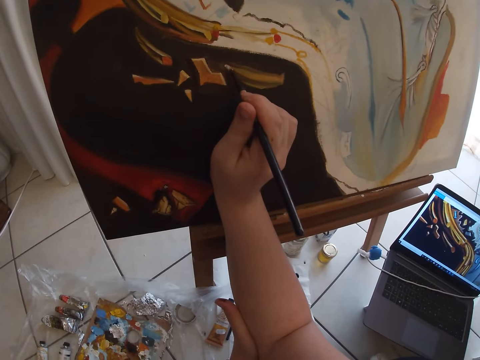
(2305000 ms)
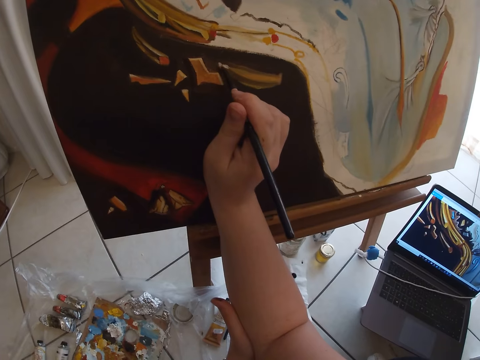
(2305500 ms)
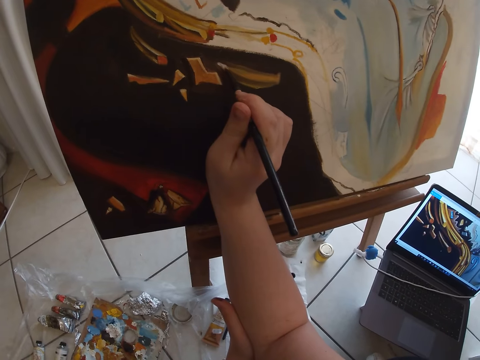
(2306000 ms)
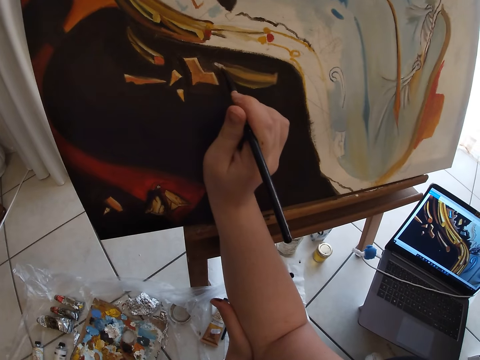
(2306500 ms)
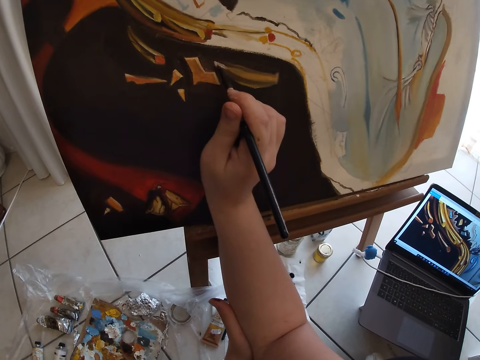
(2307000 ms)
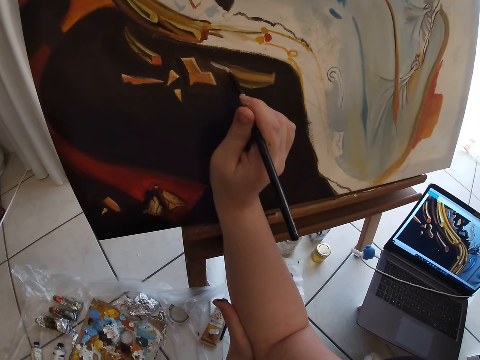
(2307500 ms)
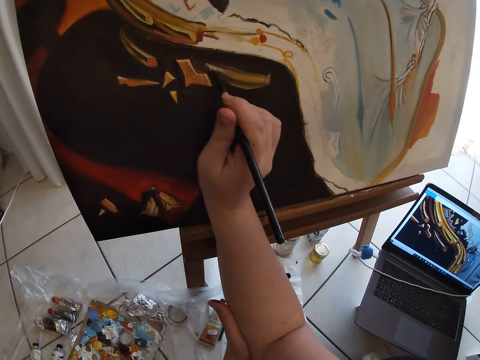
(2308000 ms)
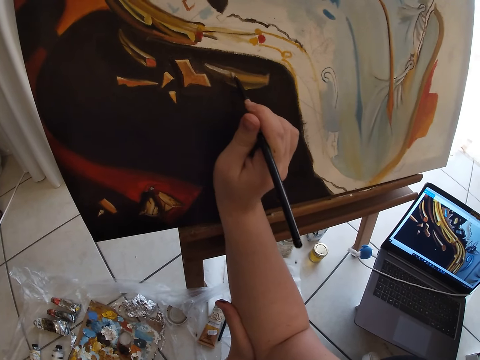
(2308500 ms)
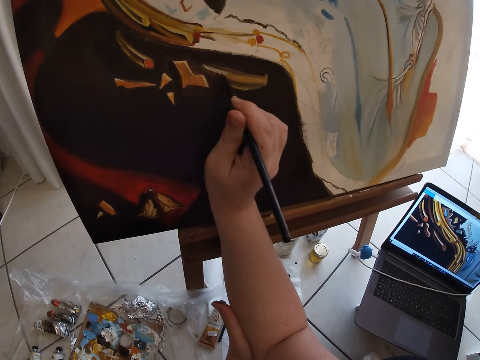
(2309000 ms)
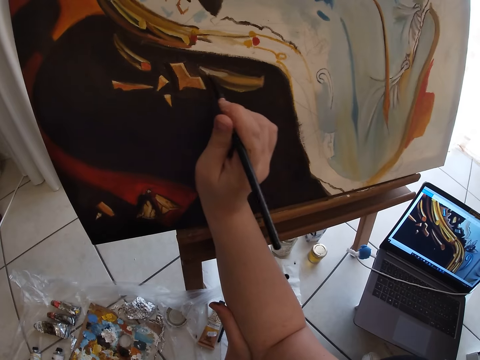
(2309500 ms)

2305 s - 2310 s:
The camera wearer paints the canvas with the paintbrush in his right hand.

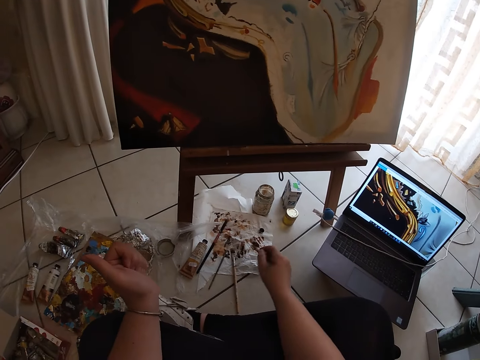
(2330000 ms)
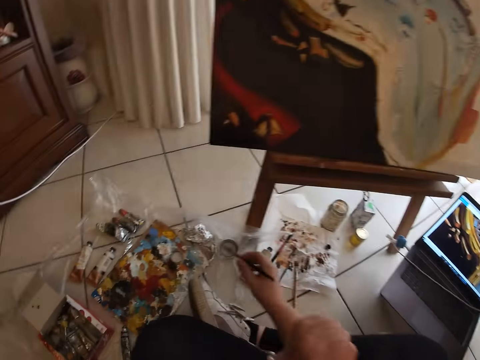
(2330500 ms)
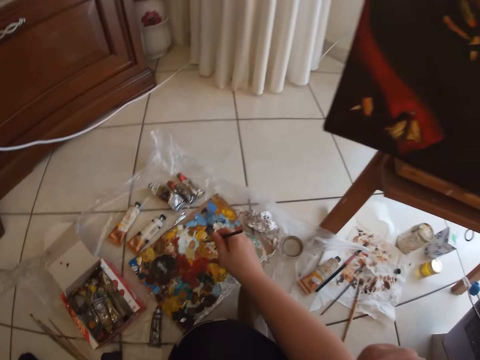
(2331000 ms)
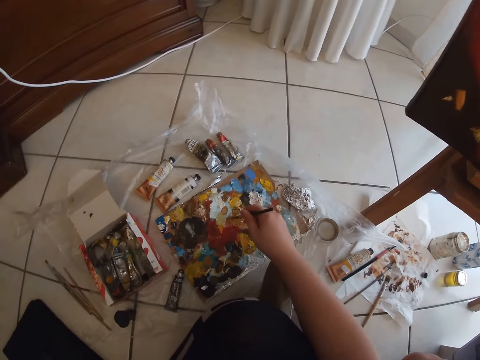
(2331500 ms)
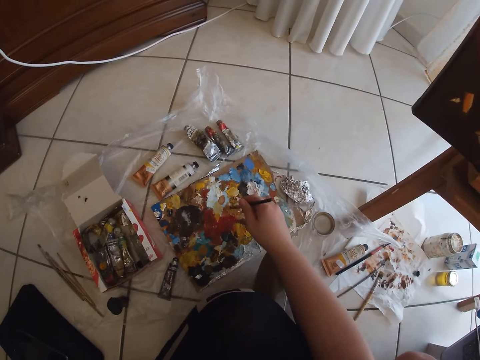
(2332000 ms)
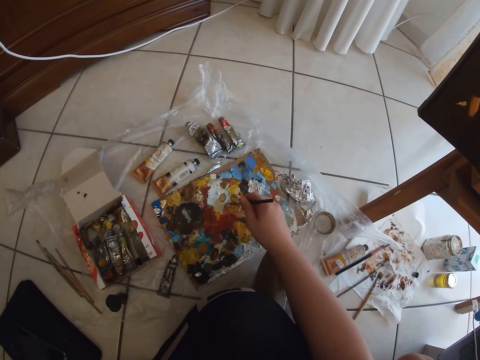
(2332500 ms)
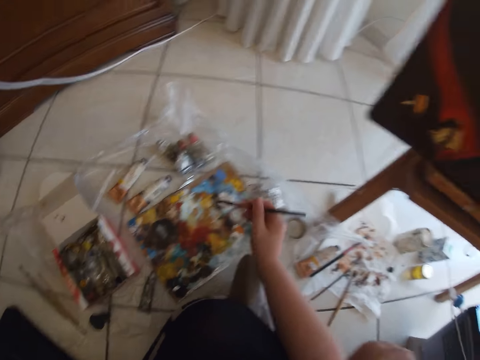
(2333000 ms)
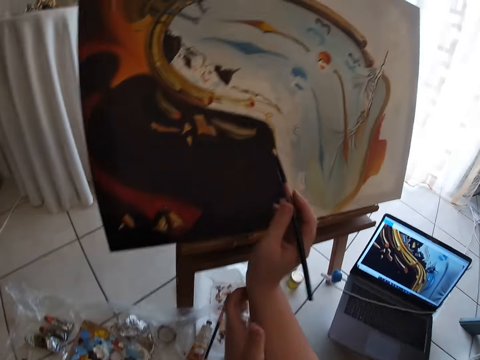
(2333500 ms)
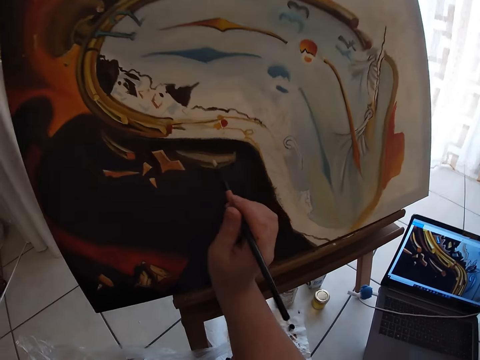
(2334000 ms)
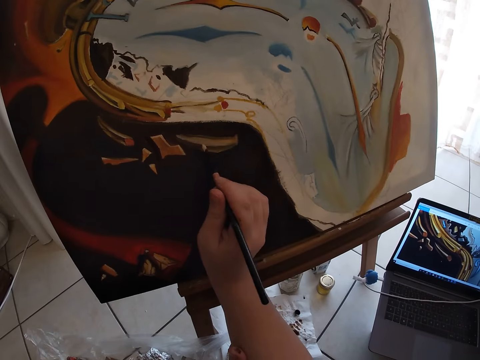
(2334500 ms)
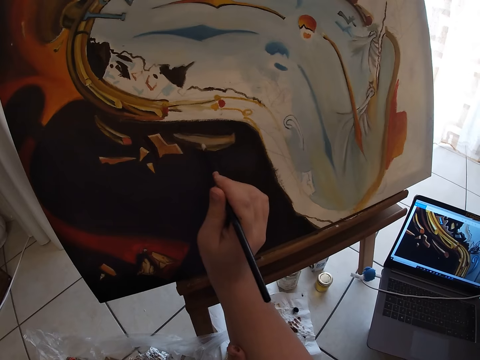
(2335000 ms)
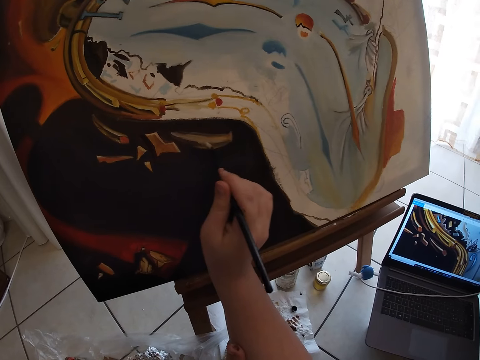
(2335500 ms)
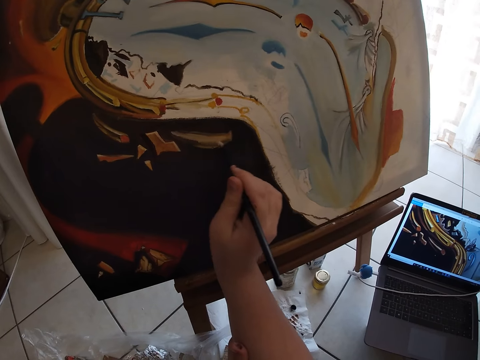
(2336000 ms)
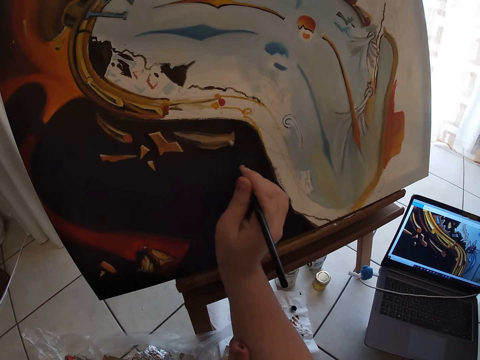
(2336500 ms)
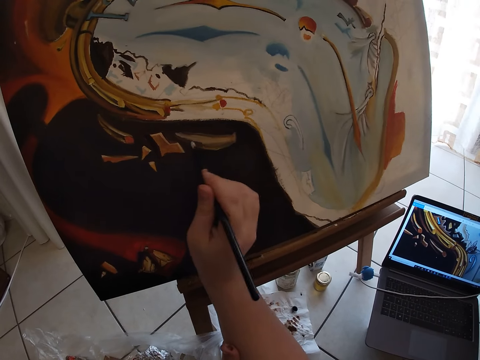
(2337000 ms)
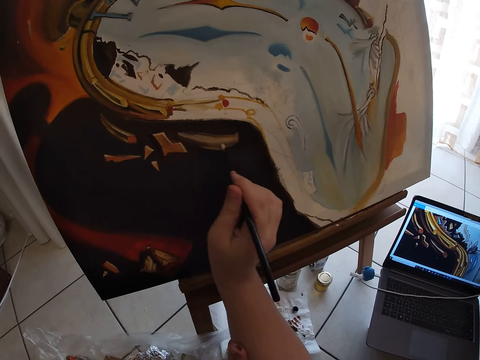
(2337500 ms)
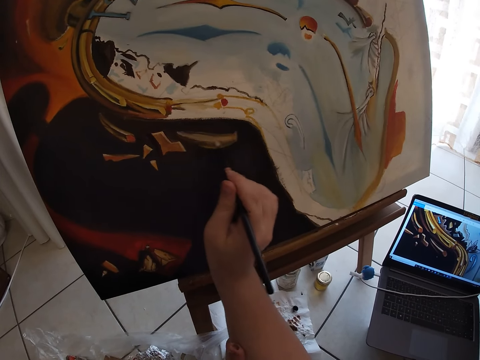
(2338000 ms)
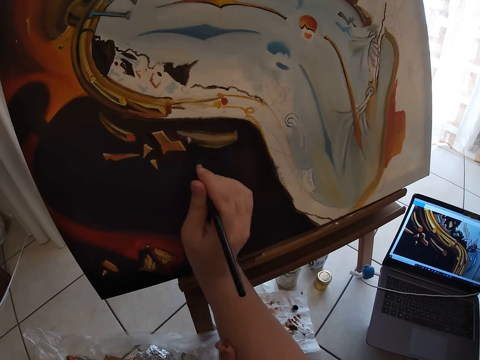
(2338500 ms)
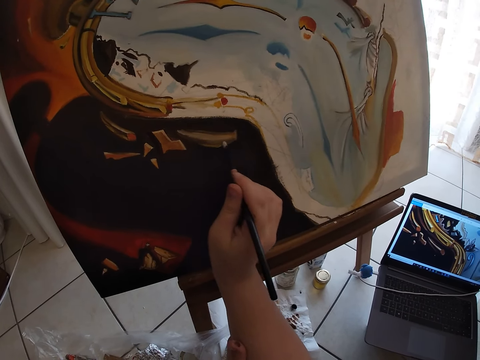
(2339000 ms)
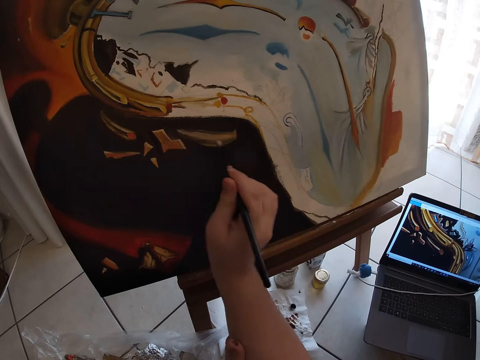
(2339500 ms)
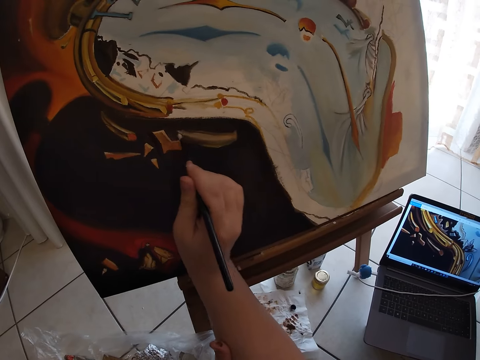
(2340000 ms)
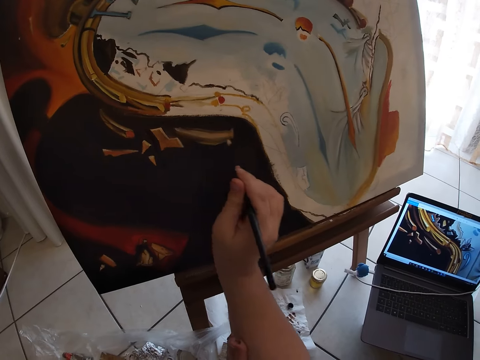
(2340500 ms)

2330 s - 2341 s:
The camera wearer takes paint from the paint board on the ground with the paintbrush in his right hand. He paints the canvas with the paintbrush in his right hand.

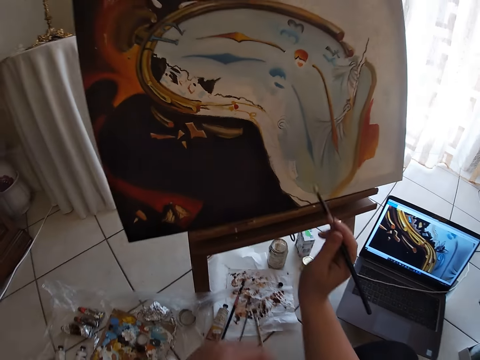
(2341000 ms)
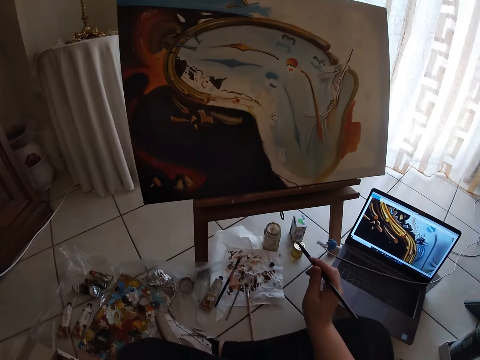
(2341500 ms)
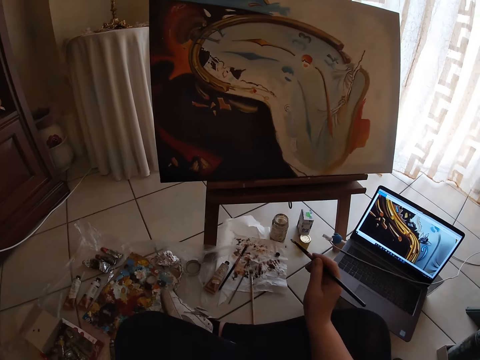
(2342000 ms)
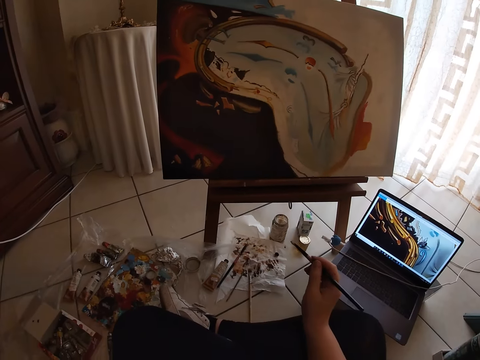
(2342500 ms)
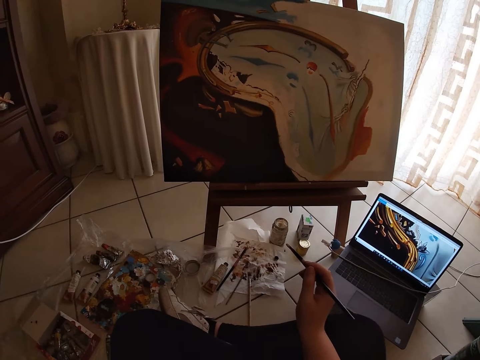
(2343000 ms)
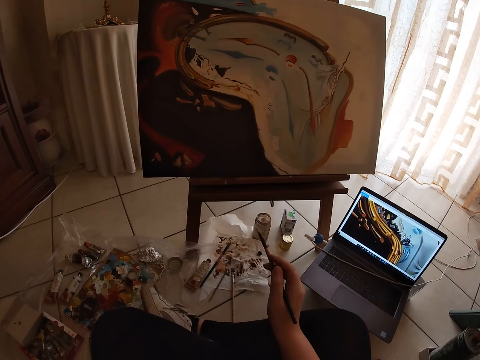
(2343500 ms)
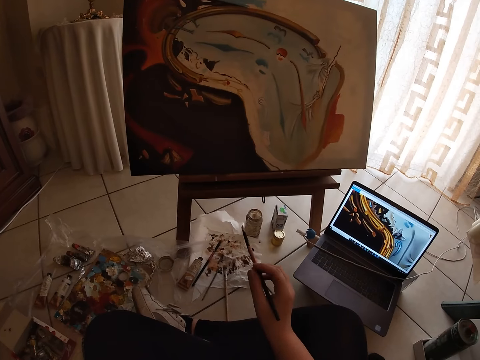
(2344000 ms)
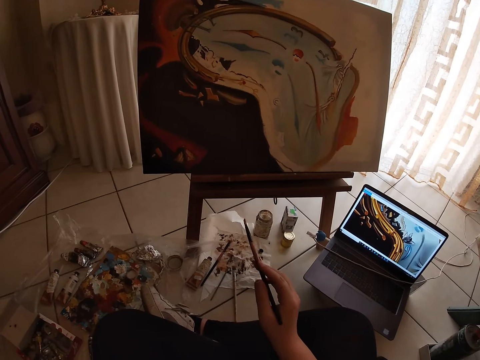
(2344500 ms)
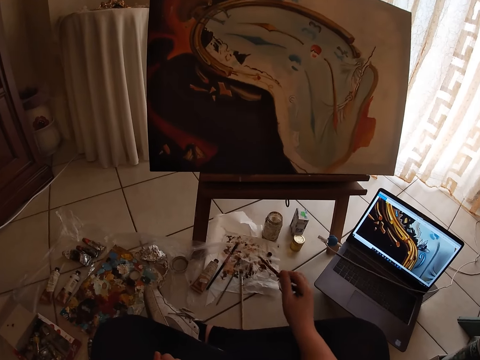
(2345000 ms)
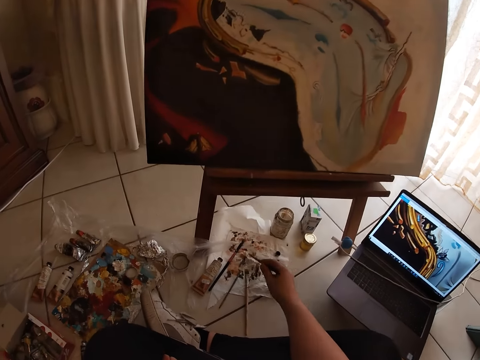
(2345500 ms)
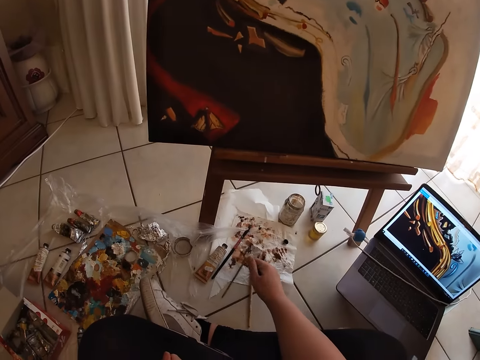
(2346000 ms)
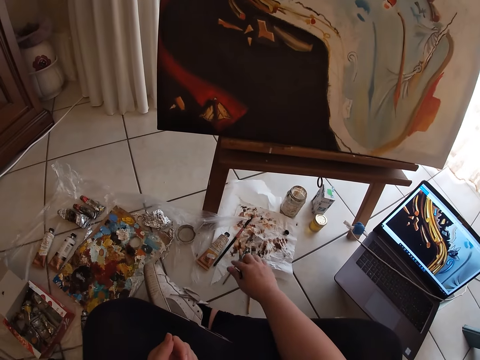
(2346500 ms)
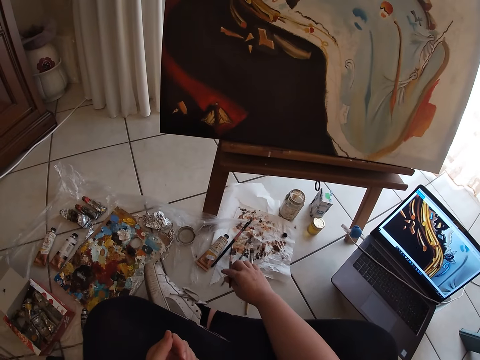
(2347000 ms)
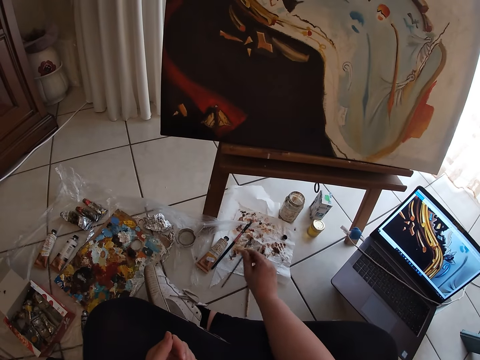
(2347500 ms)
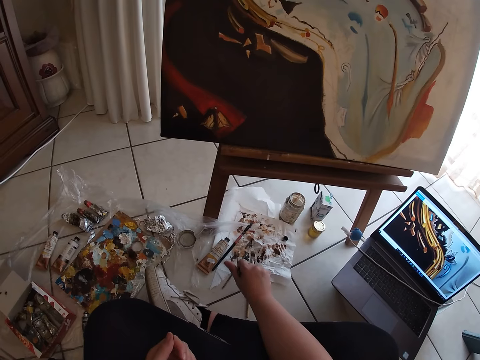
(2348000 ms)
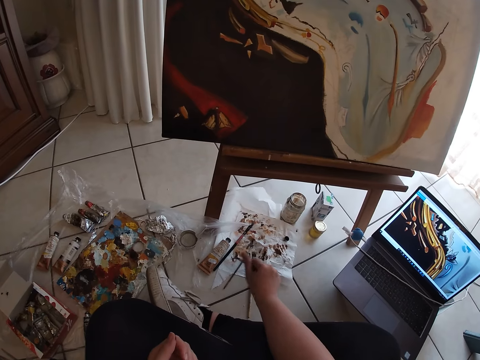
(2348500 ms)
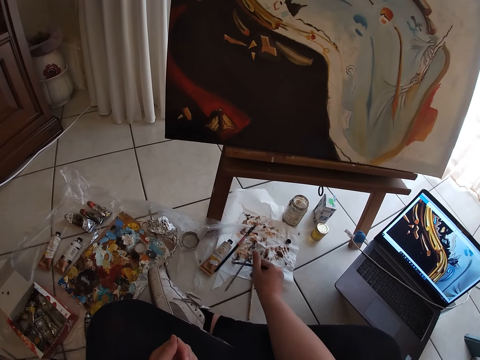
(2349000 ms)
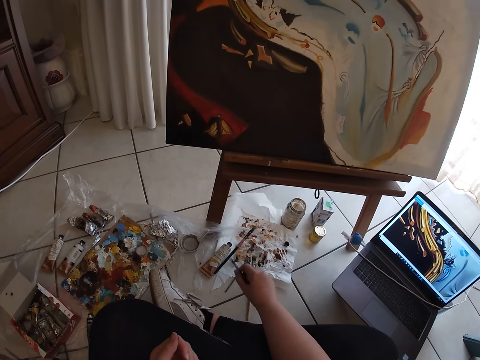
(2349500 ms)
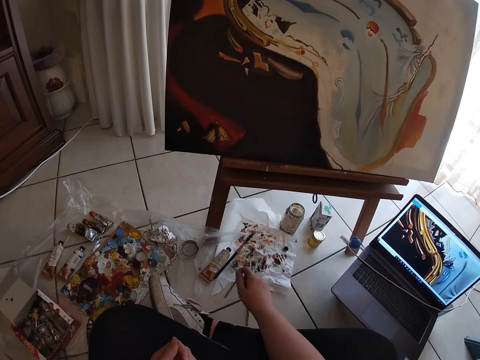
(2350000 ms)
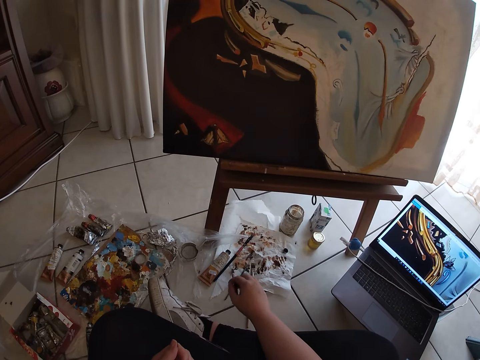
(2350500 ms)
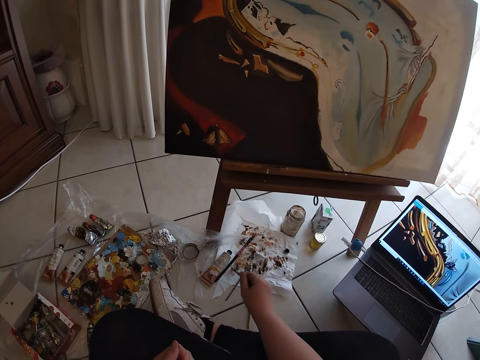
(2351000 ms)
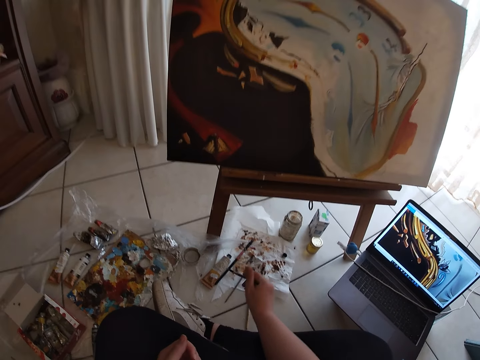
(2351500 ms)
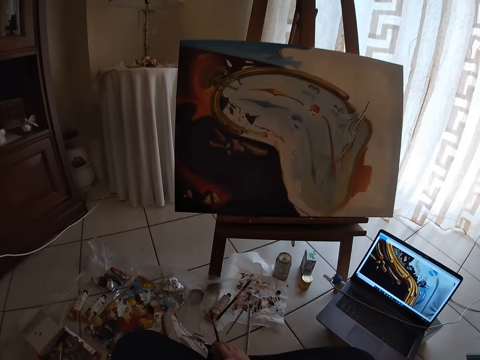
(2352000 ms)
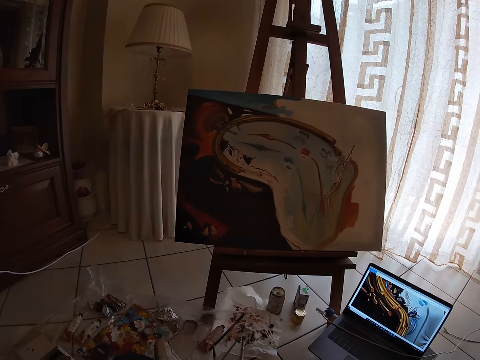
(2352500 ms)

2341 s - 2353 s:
The camera wearer looks at the painting. He cleans the paintbrush in his right hand on the paper lying on the ground.
